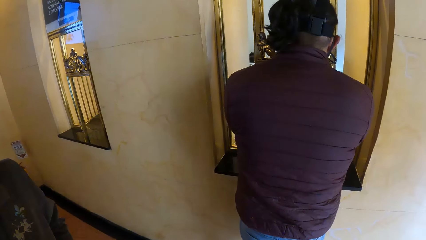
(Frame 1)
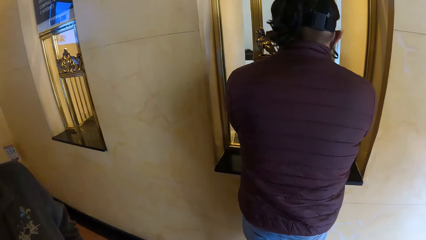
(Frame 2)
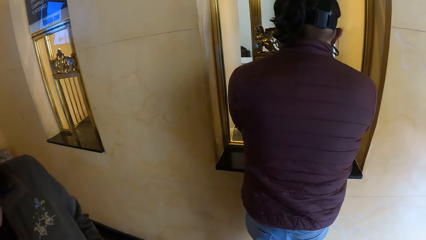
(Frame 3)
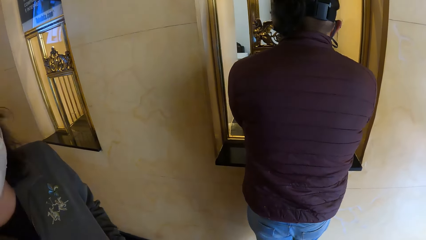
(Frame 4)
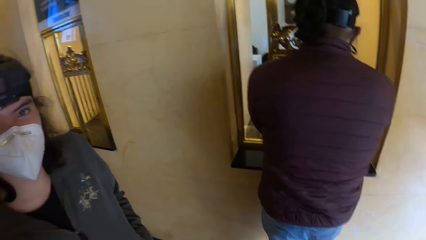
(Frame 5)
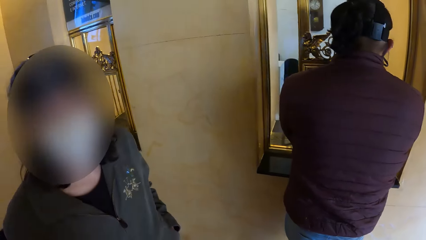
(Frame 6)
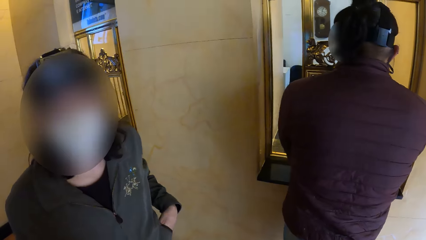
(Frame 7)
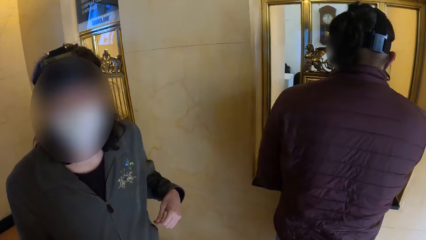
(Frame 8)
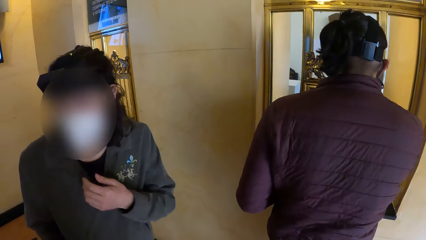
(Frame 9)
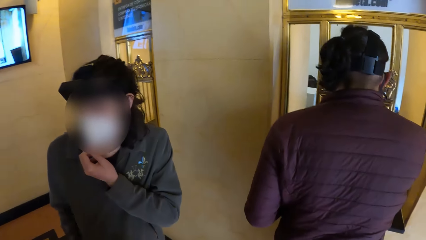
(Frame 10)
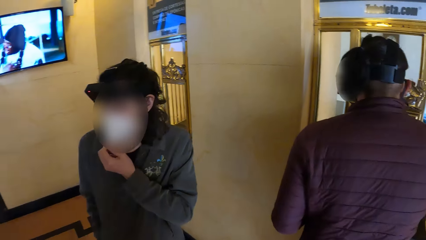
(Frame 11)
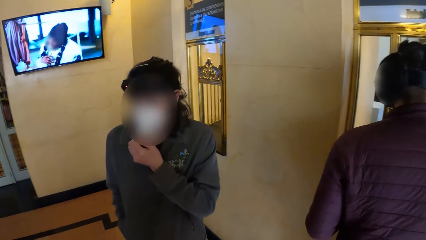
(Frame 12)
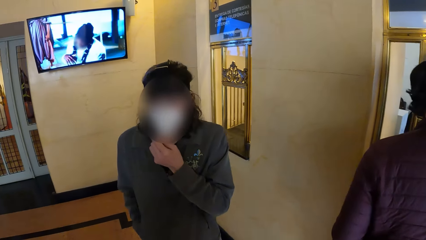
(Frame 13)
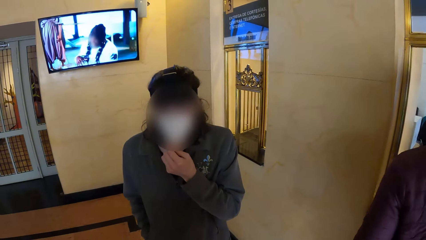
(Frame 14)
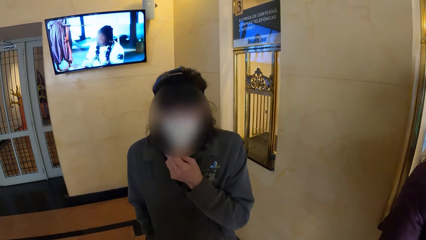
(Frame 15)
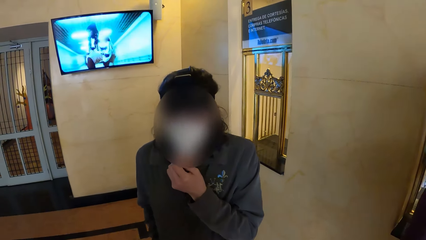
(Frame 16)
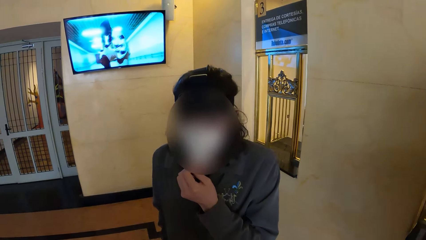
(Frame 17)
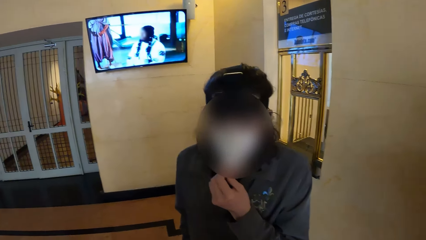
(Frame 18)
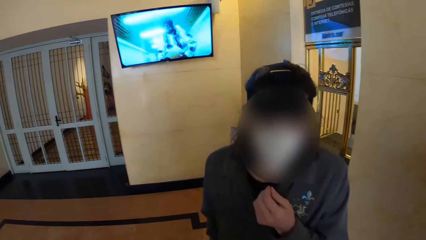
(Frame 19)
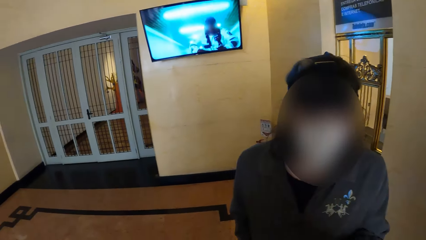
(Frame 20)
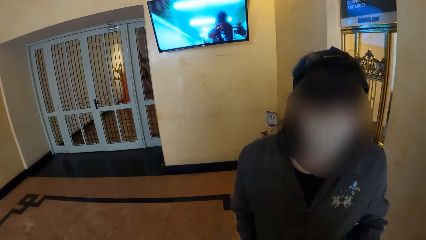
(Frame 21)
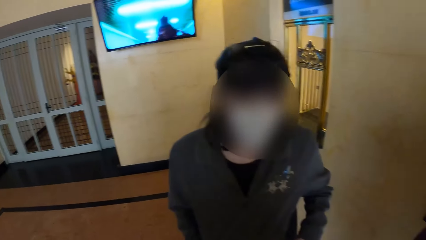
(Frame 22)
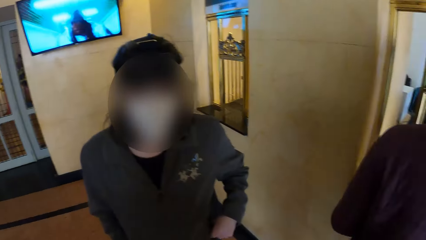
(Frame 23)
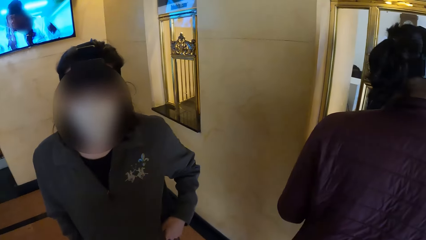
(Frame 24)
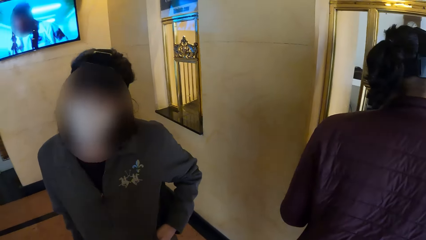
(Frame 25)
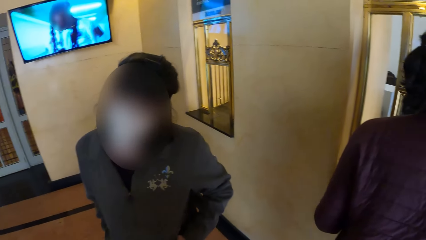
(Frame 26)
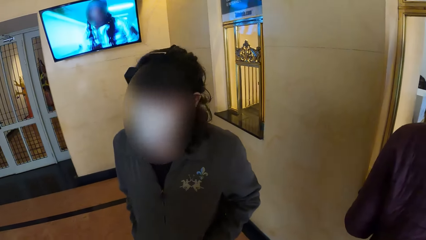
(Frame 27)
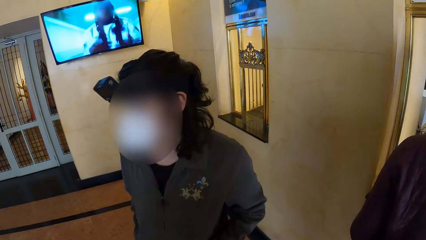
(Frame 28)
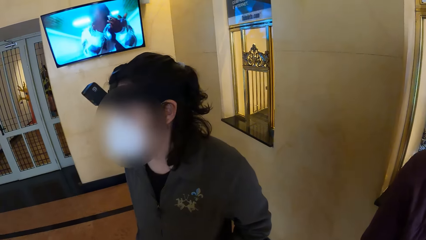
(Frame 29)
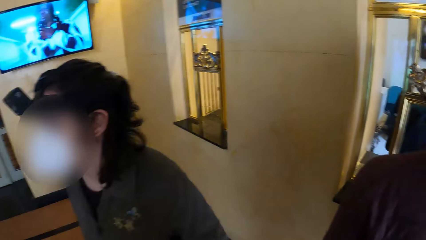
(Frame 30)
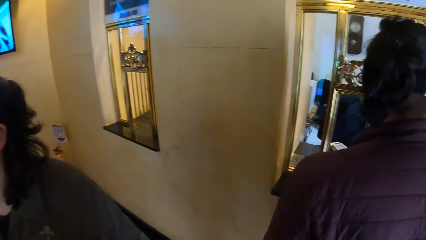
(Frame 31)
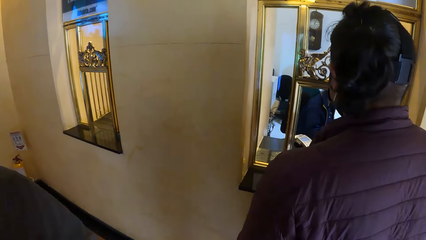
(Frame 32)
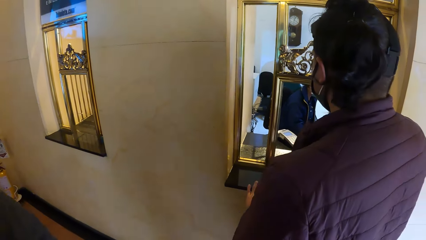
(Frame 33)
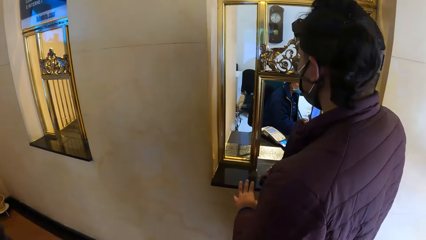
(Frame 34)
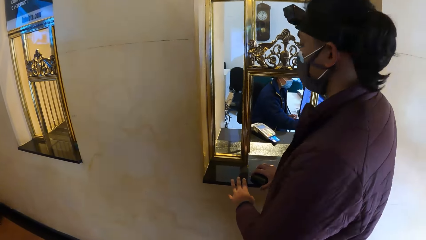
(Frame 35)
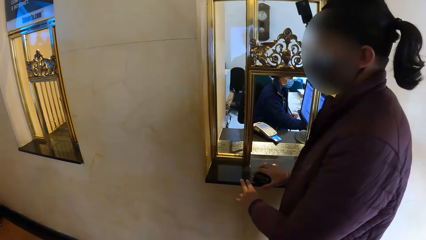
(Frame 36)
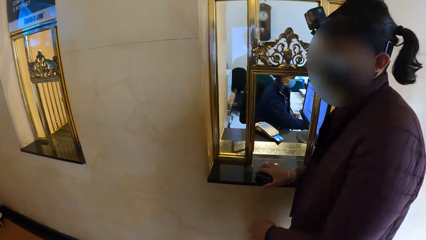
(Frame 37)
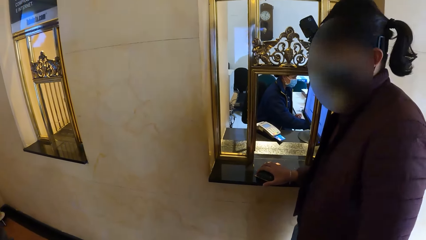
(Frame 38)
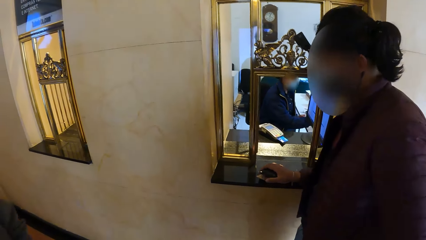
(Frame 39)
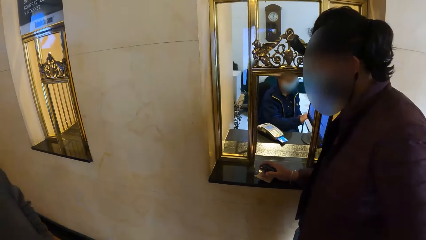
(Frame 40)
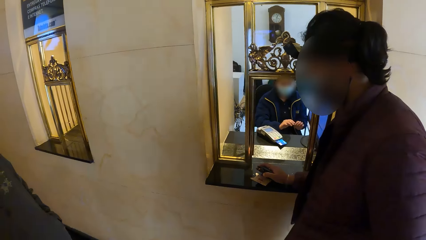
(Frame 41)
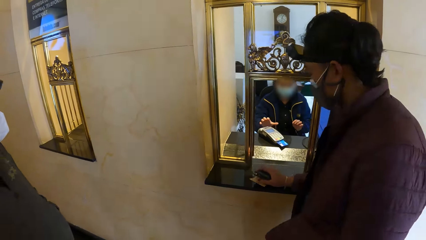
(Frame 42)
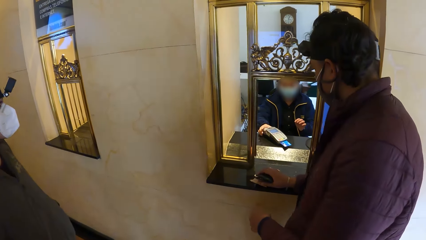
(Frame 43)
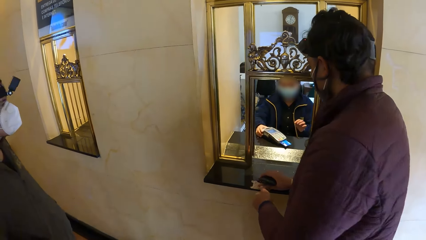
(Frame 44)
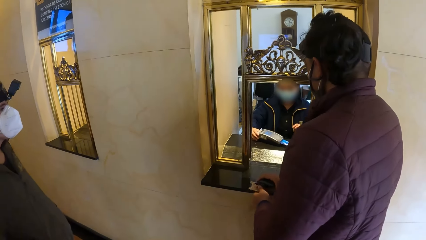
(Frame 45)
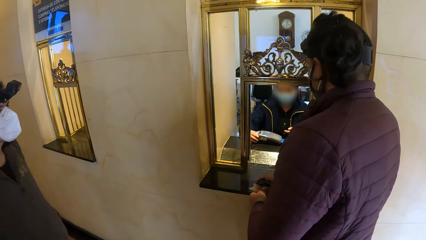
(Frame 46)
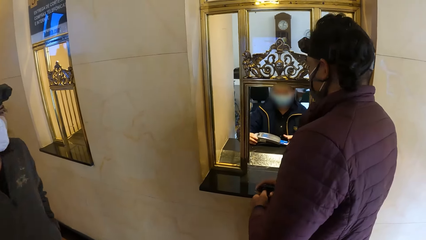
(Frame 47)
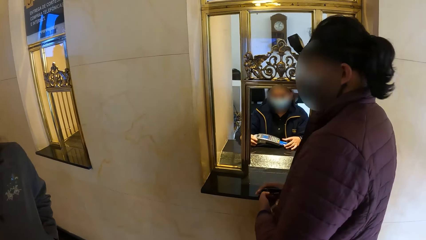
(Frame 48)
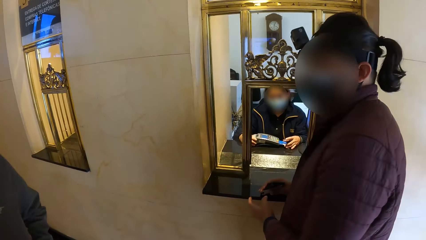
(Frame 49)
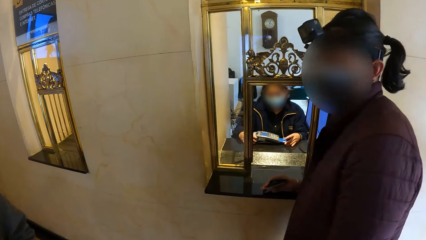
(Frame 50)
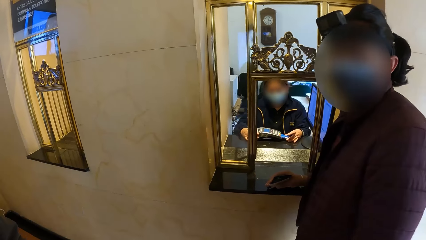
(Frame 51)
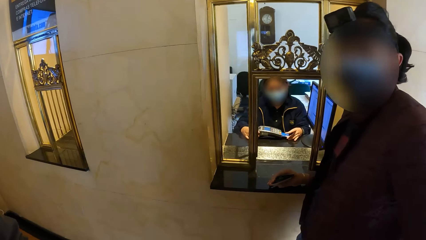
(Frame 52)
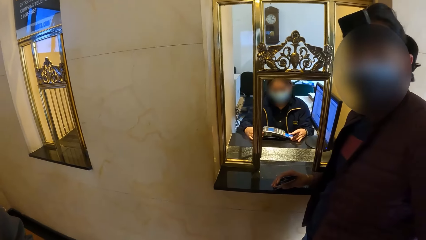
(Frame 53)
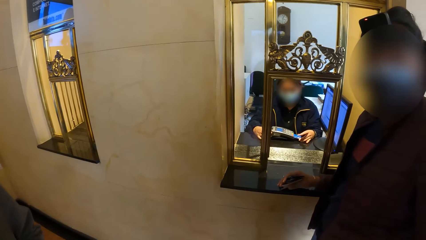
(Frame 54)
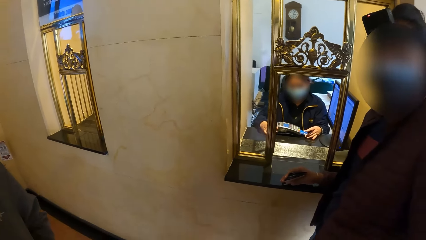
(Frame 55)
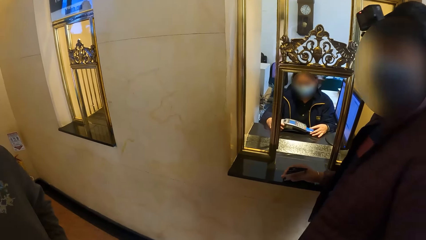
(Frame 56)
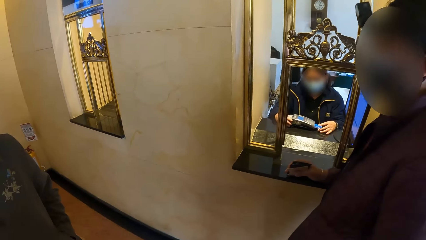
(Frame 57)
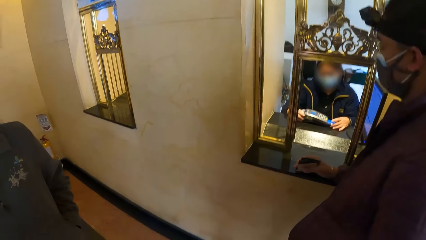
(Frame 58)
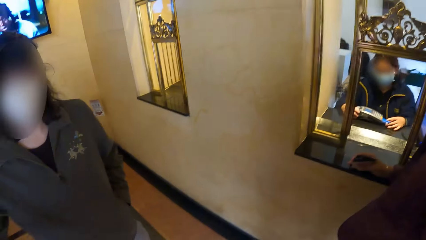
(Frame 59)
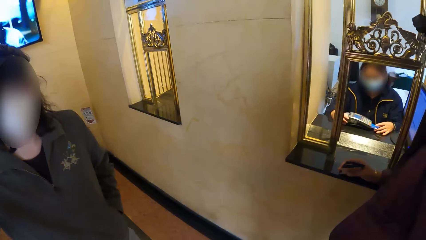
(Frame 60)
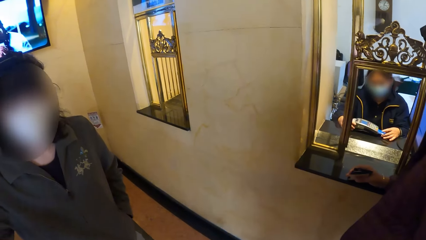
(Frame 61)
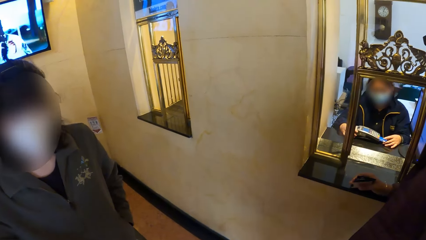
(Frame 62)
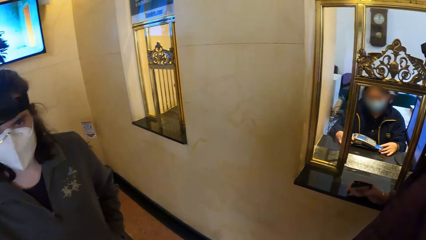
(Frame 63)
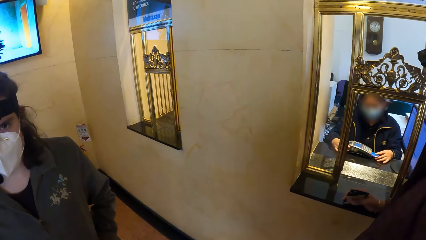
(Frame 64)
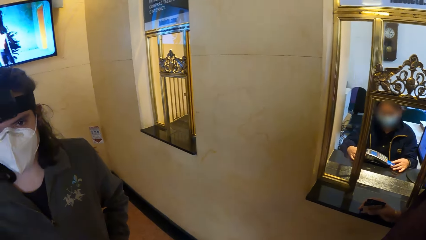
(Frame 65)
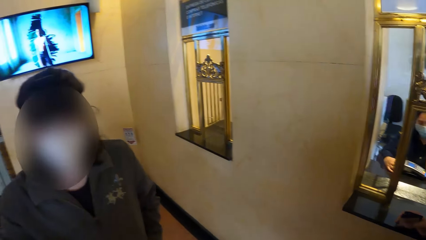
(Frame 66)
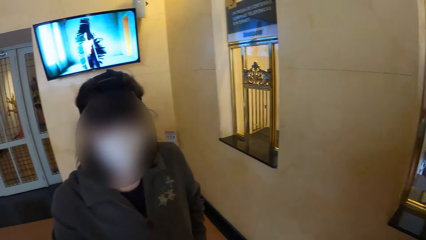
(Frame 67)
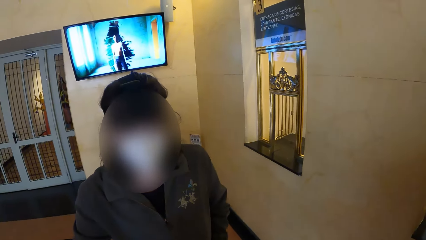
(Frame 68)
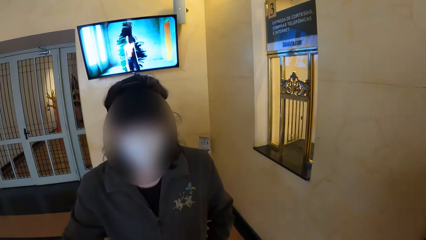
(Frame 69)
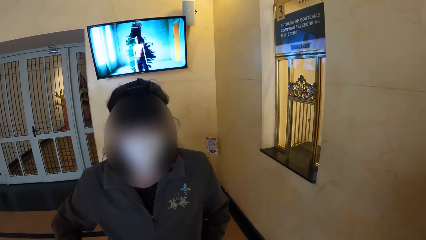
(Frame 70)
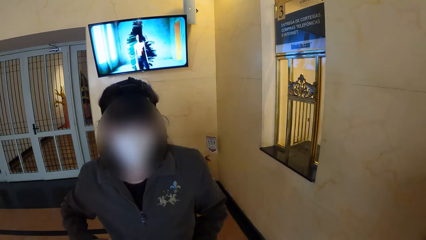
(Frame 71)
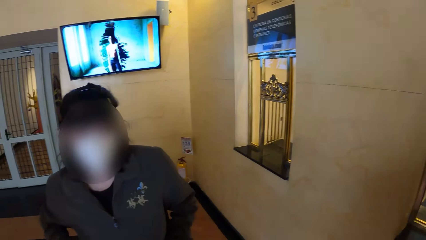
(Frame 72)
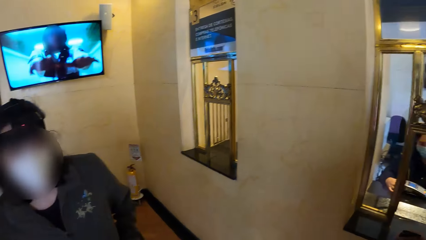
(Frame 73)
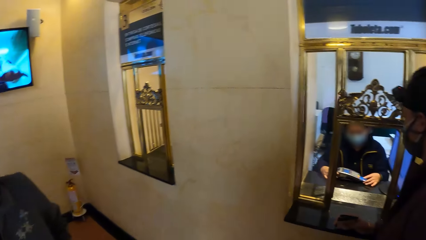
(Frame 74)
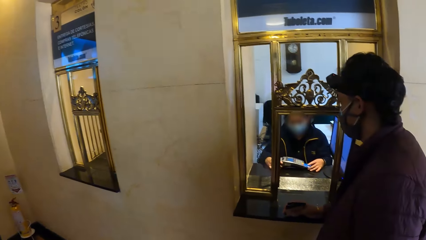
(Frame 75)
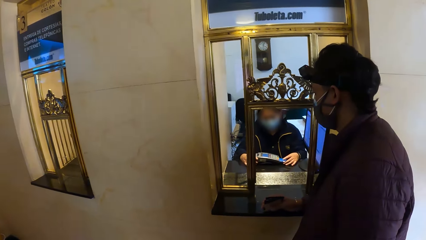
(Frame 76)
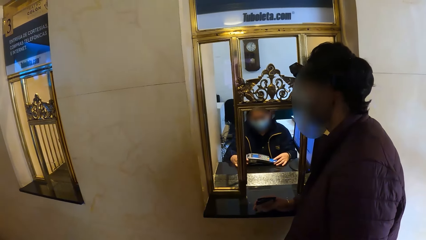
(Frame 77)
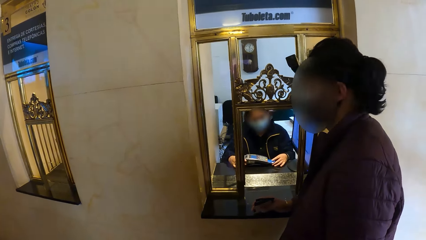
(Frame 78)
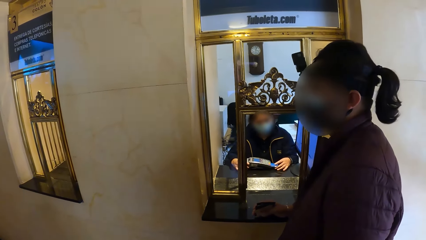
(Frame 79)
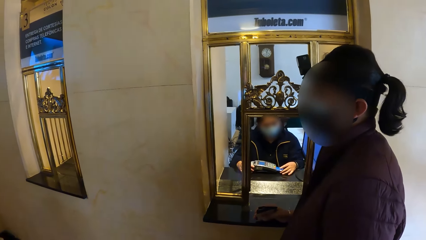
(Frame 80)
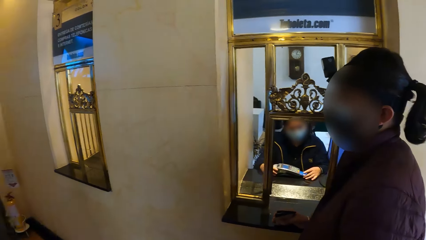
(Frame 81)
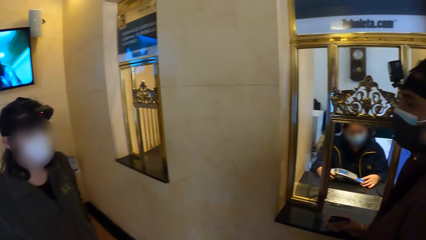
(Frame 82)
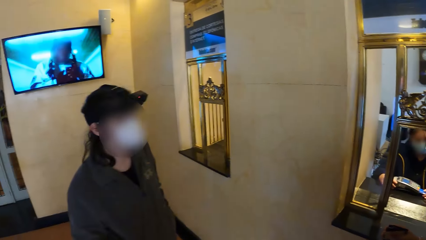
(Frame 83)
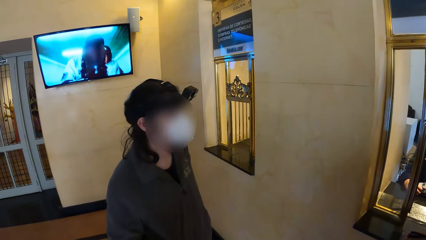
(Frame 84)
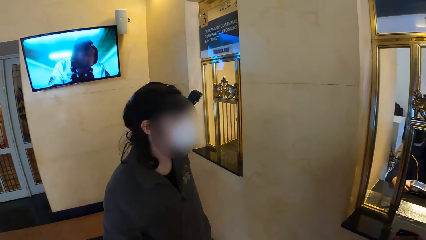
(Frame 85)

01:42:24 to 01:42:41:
A woman operates a POS machine with both hands.
